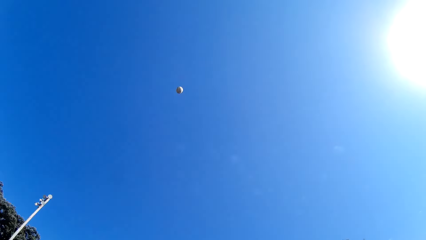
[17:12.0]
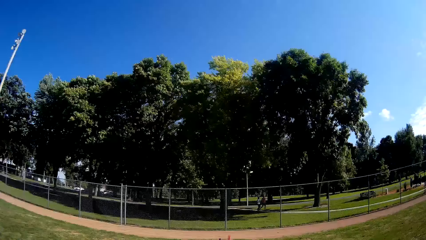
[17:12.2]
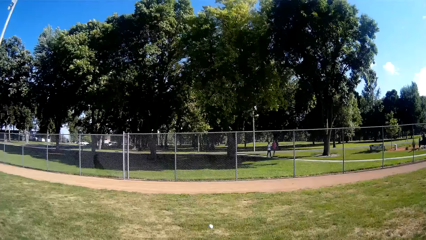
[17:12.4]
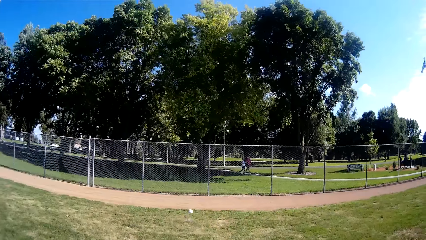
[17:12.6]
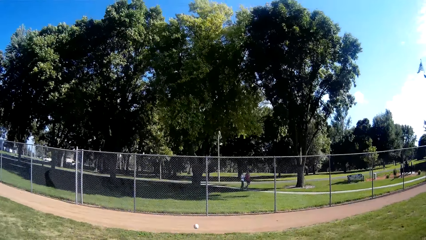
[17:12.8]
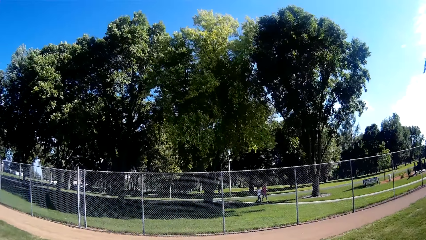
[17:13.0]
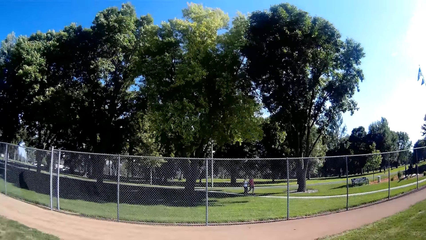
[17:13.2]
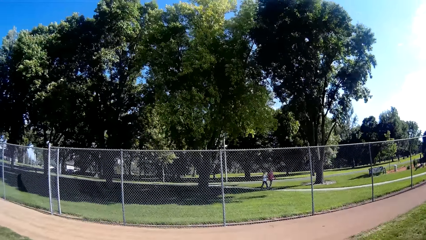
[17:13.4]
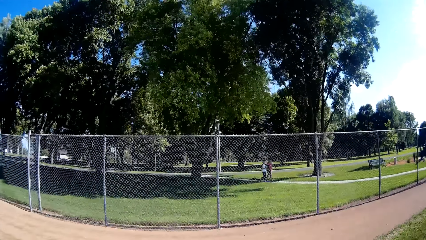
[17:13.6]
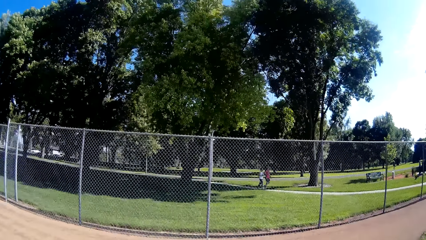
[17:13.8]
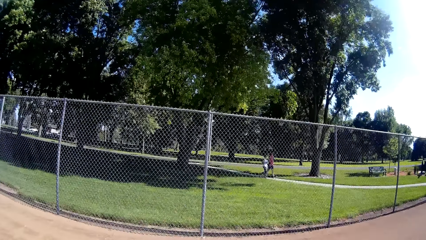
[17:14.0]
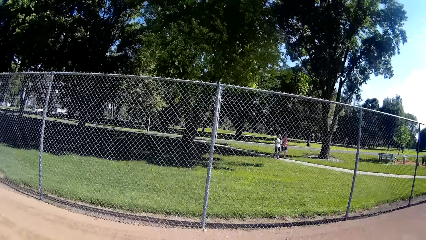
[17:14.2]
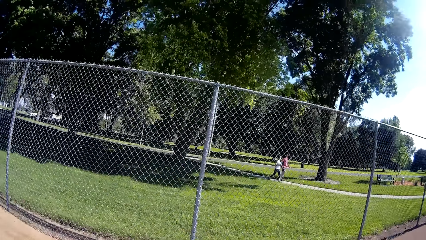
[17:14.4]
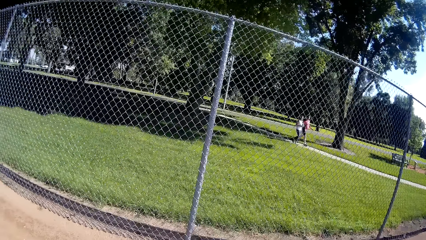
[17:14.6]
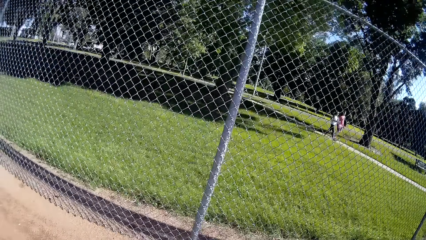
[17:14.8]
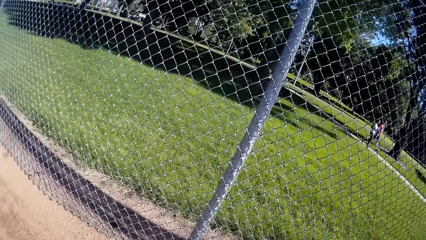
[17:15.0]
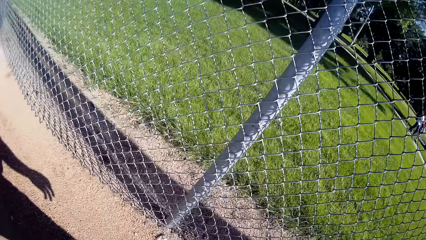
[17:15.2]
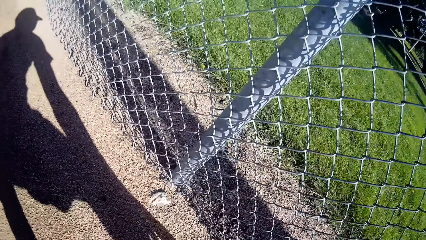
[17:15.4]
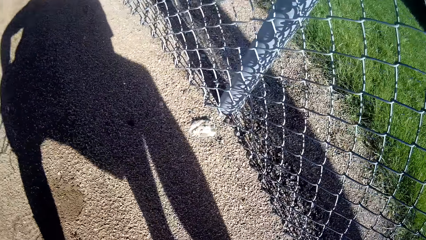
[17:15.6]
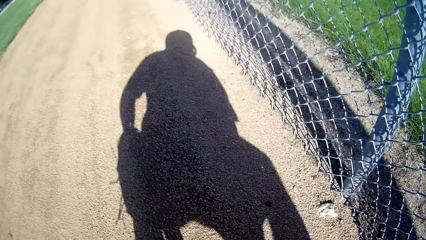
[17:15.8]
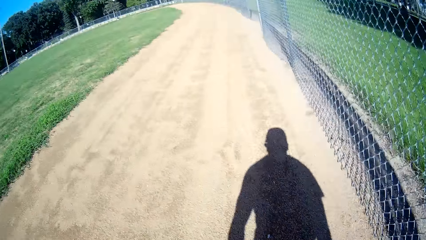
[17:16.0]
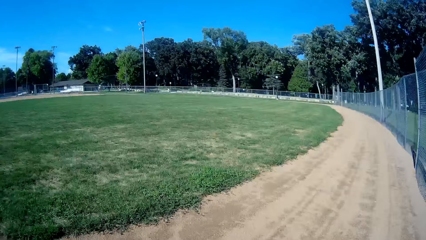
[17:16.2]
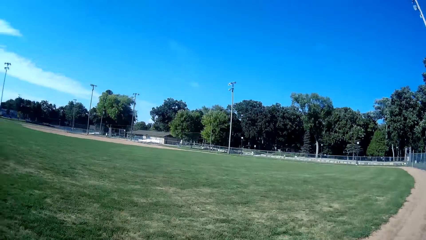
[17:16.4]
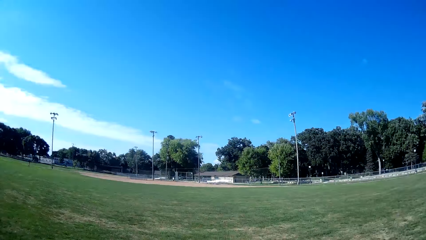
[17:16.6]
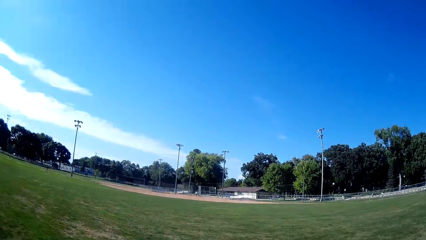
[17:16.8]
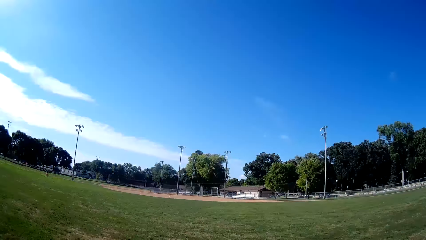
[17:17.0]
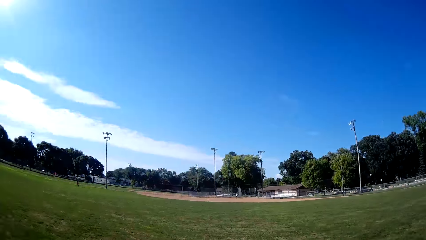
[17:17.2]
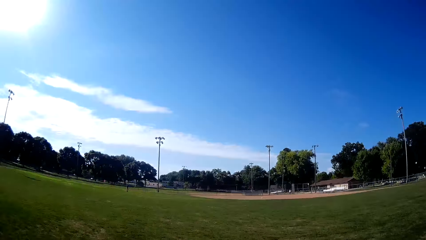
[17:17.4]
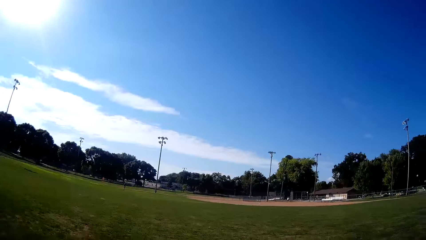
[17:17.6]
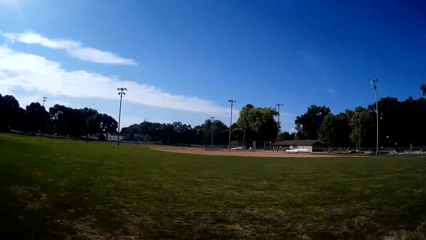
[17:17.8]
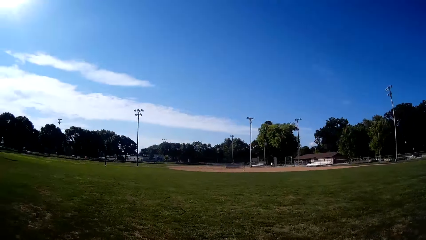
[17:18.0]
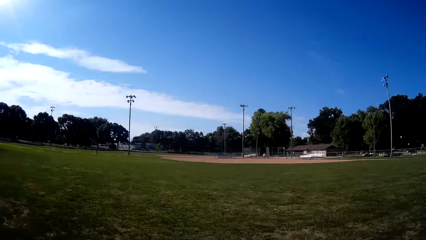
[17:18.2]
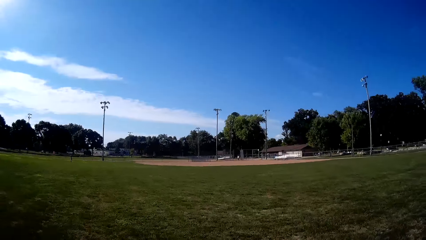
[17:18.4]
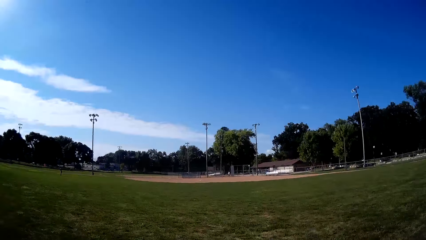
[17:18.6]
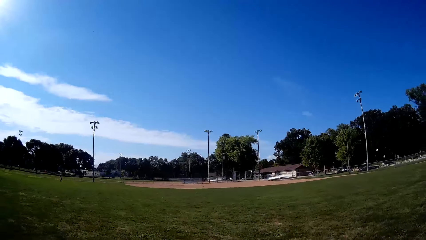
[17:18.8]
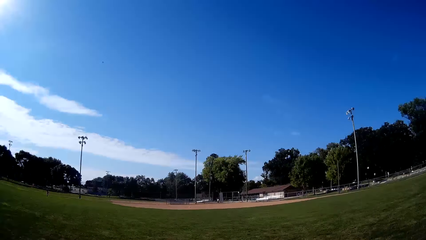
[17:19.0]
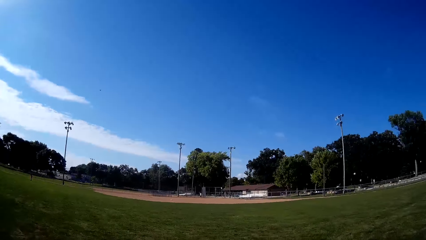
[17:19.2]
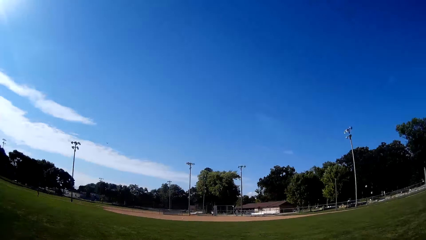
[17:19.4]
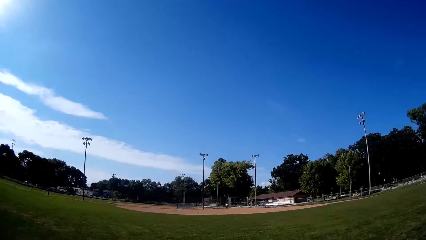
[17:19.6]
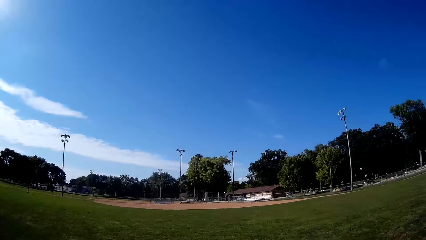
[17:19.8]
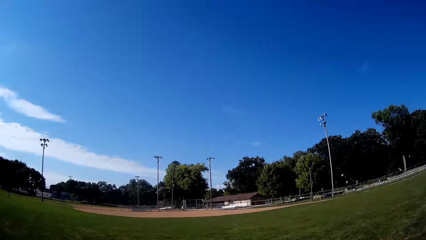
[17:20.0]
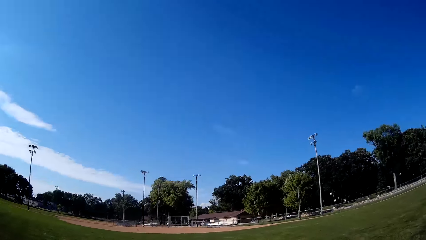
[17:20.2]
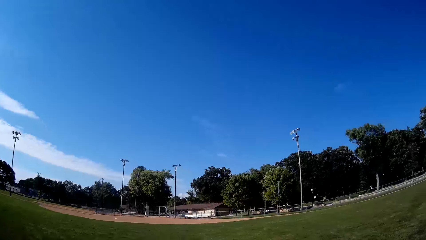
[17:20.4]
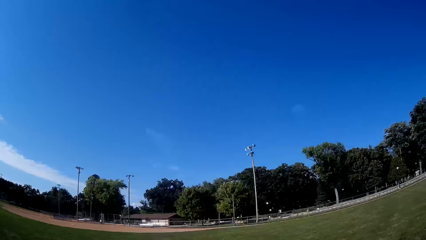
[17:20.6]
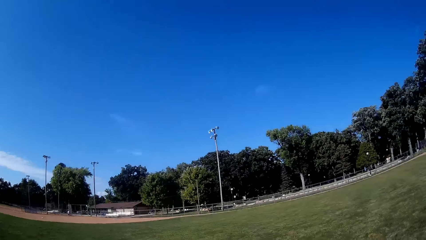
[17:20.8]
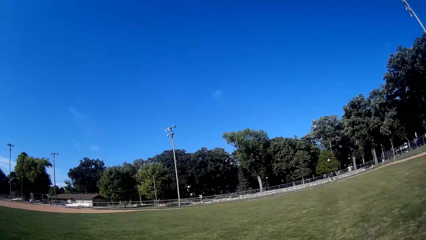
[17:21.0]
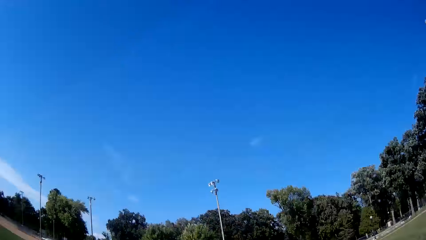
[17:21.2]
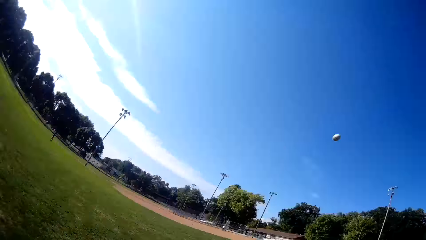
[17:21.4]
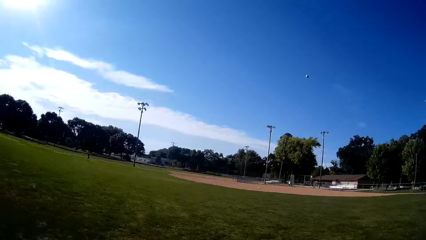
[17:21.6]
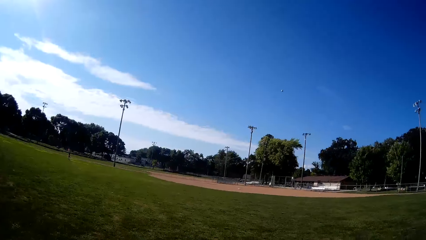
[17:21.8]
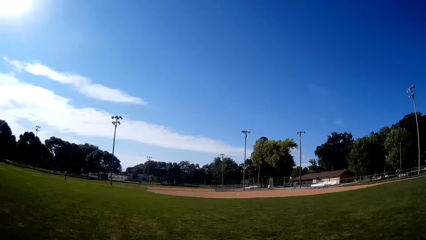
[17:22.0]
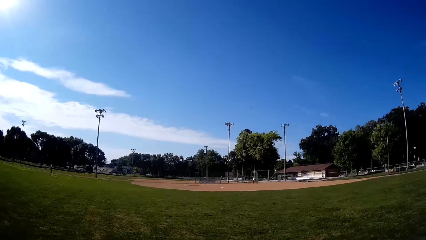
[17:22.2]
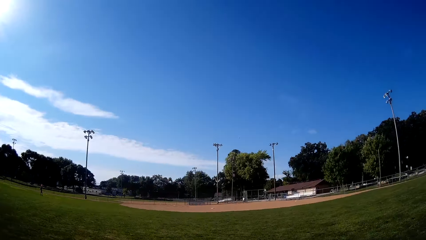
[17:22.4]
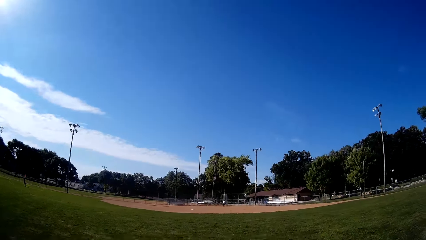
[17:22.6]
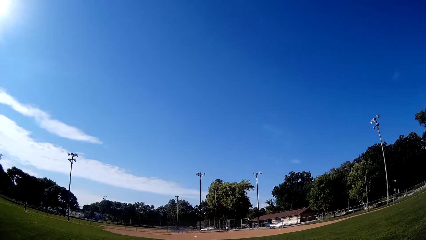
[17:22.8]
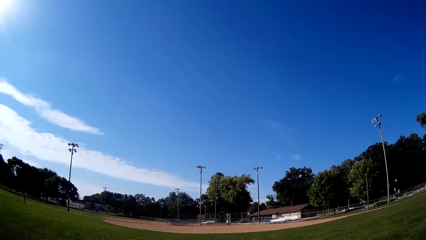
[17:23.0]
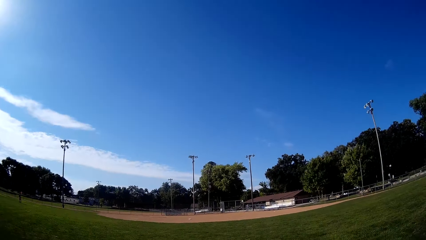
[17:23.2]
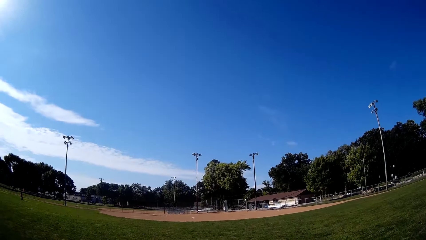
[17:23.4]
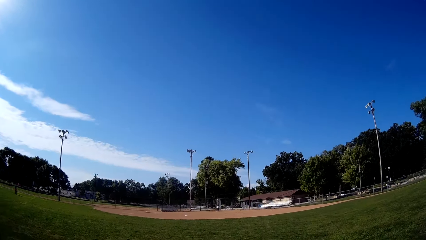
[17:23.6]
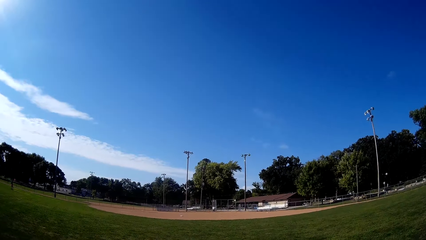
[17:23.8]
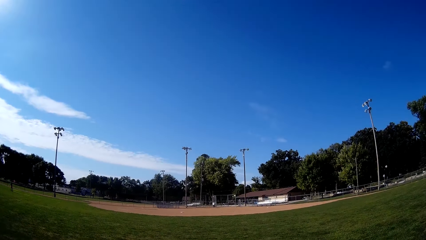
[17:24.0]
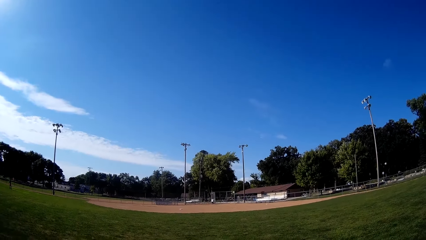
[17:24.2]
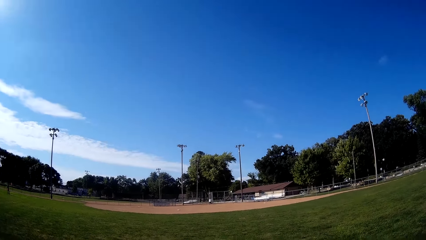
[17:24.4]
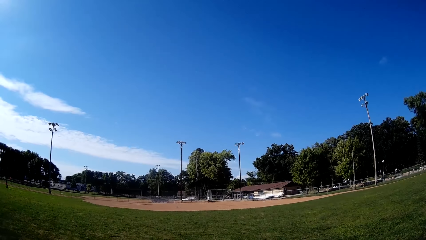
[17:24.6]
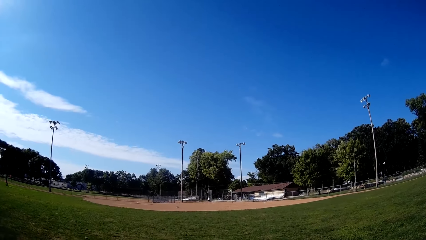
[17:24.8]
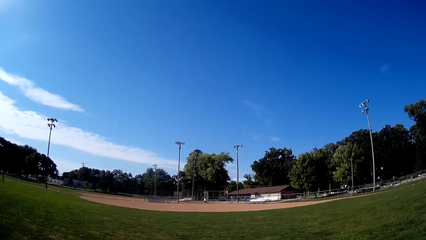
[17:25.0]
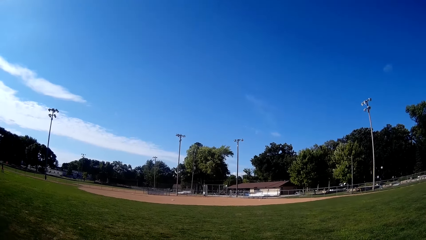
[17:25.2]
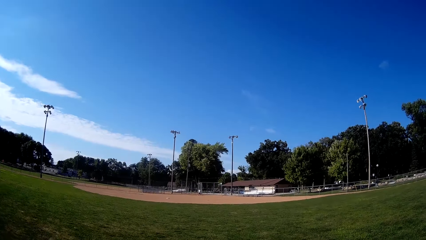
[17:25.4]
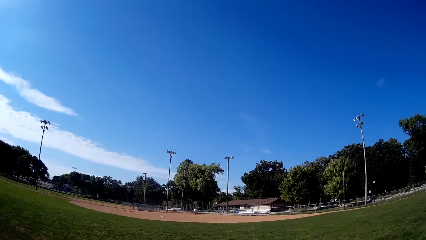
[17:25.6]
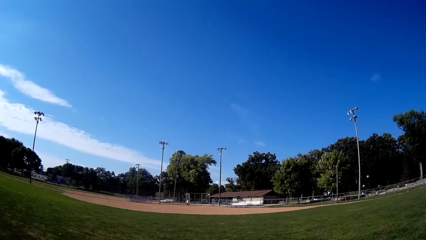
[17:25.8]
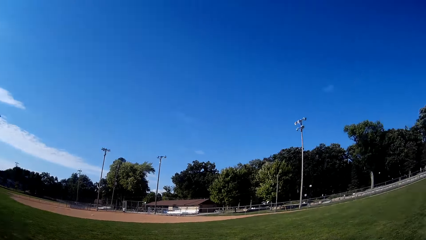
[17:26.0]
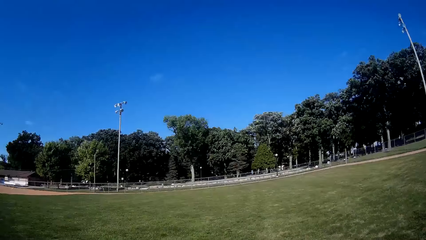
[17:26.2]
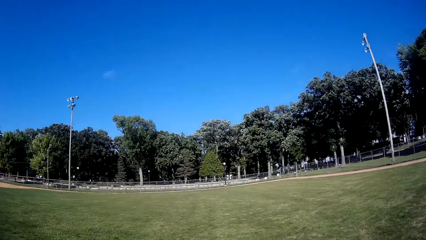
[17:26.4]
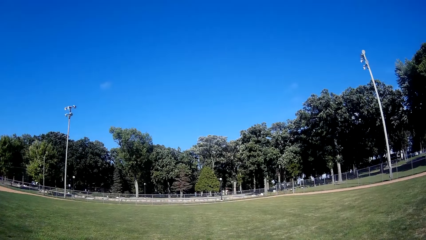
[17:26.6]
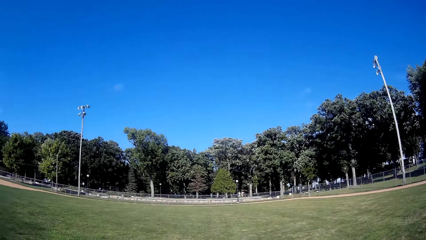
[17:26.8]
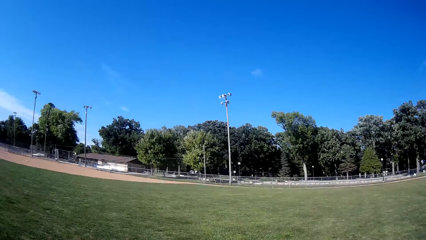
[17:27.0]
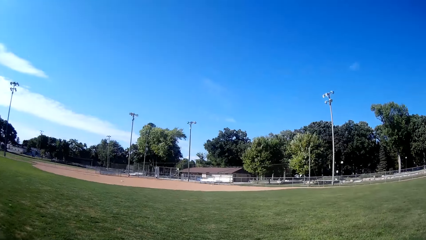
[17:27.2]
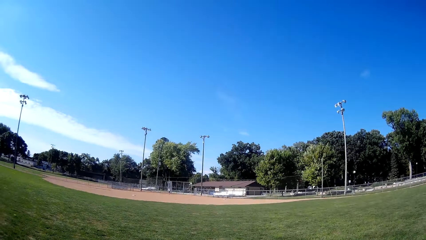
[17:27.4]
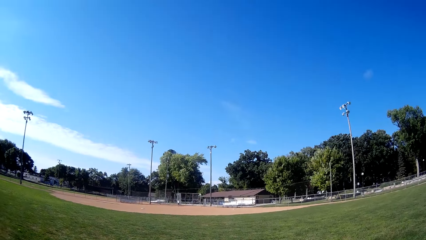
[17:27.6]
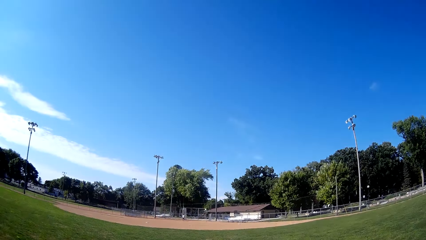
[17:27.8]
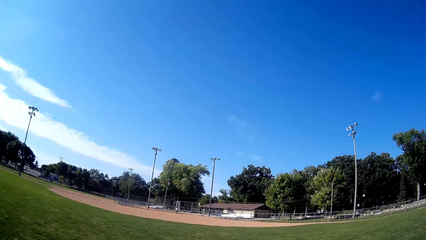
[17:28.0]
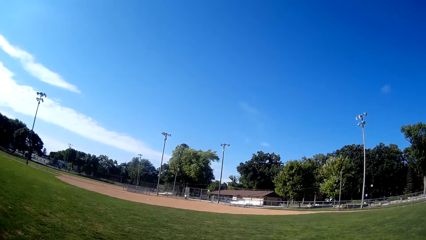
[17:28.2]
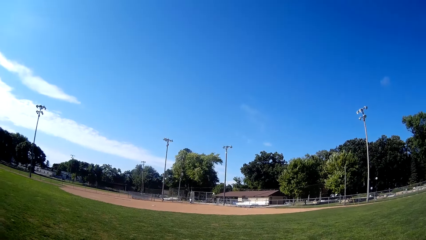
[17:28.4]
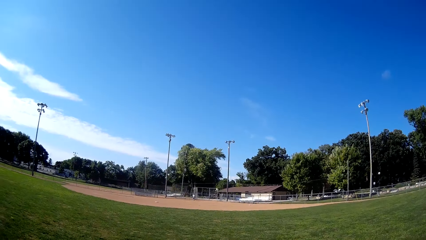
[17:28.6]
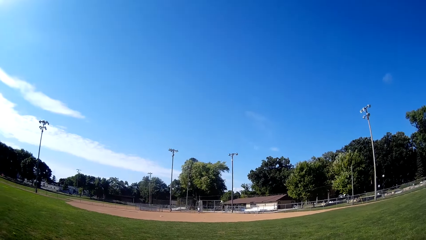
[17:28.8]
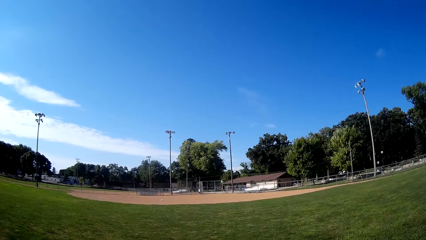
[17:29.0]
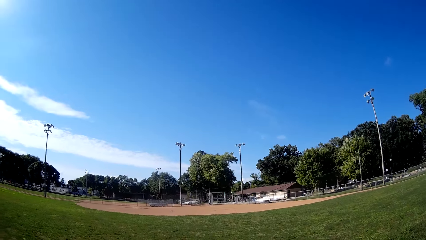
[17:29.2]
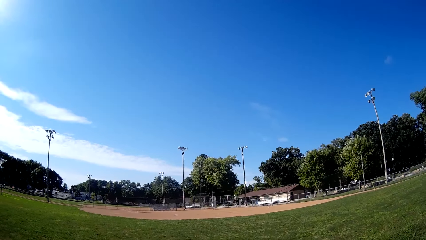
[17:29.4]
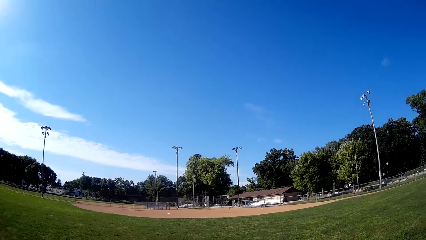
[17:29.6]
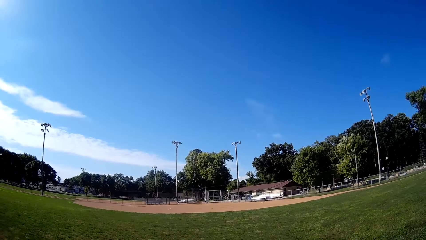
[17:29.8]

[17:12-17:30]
The camera wearer picks up the baseball. They run. They pitch the baseball. A man walks around. The camera wearer converses.
